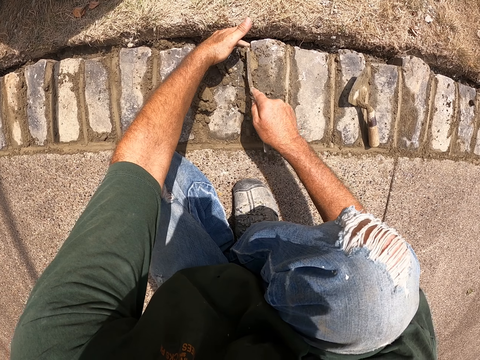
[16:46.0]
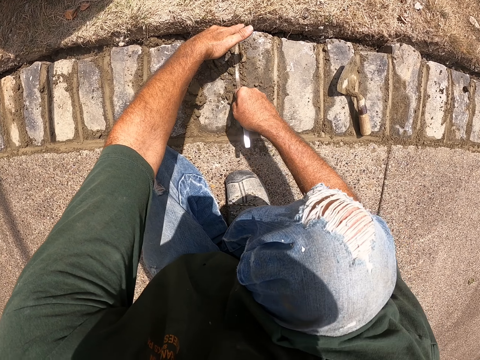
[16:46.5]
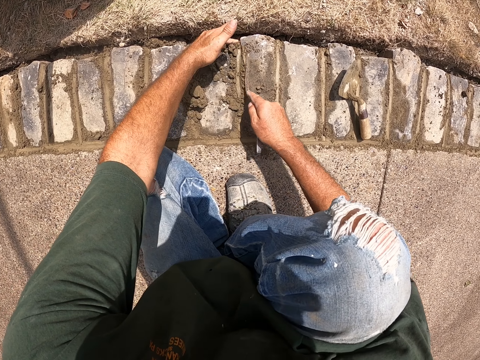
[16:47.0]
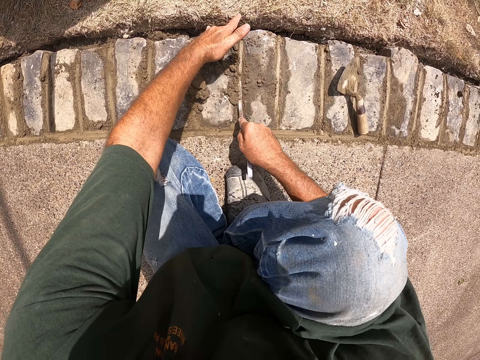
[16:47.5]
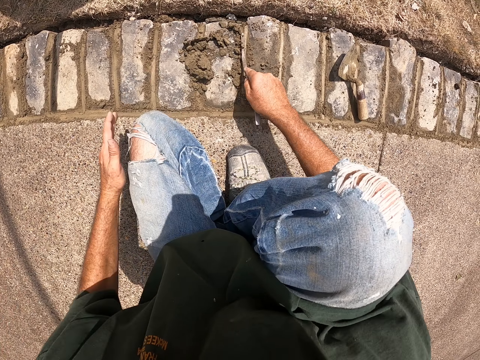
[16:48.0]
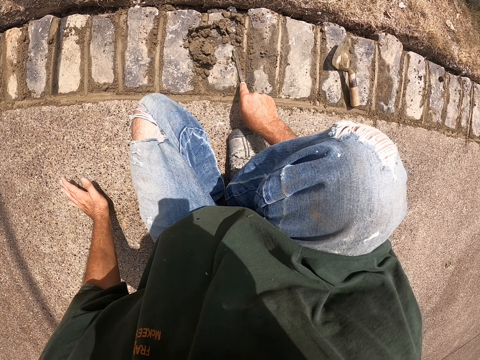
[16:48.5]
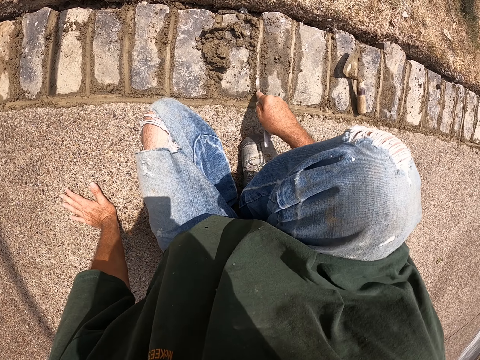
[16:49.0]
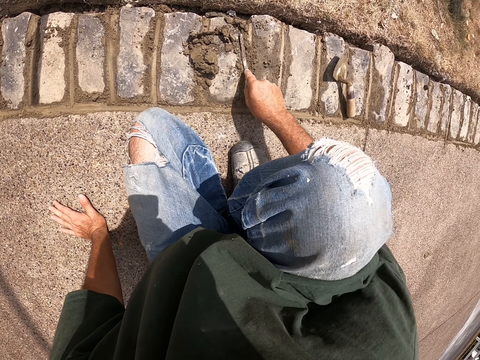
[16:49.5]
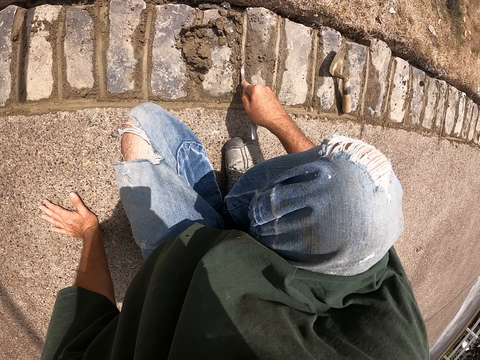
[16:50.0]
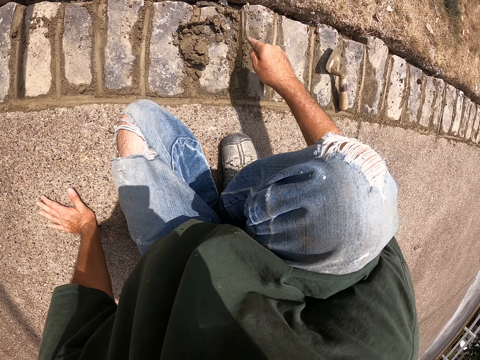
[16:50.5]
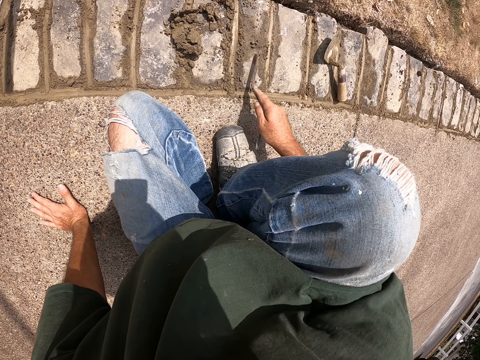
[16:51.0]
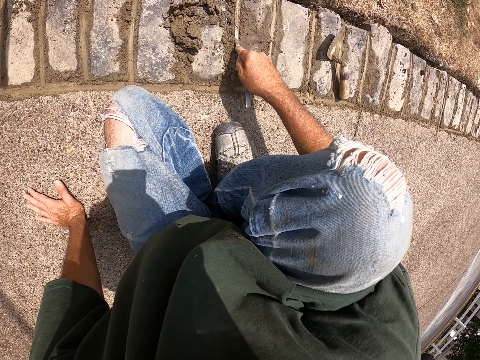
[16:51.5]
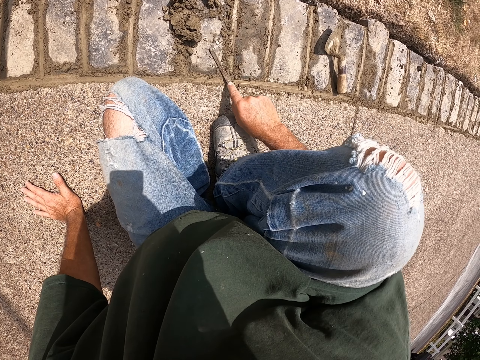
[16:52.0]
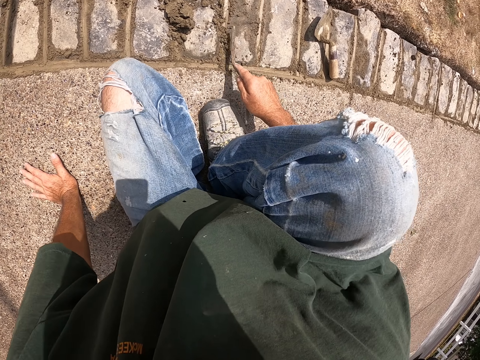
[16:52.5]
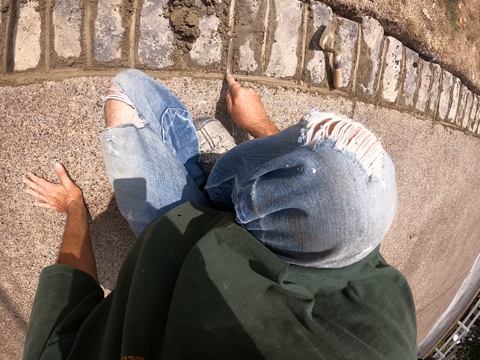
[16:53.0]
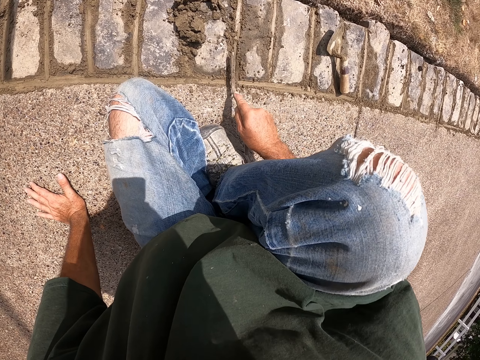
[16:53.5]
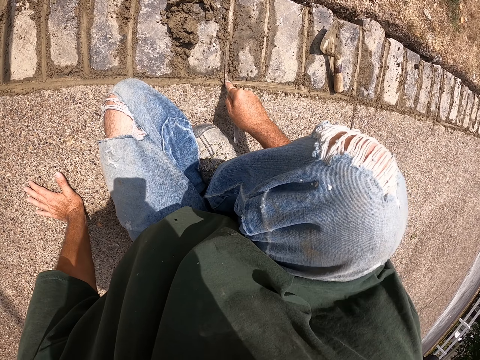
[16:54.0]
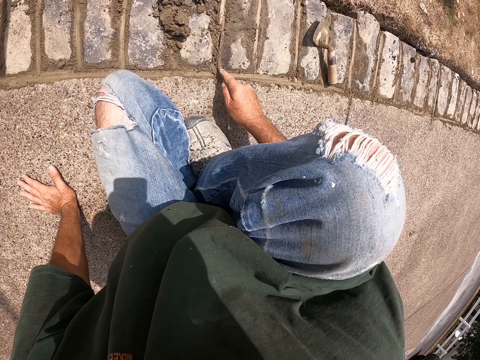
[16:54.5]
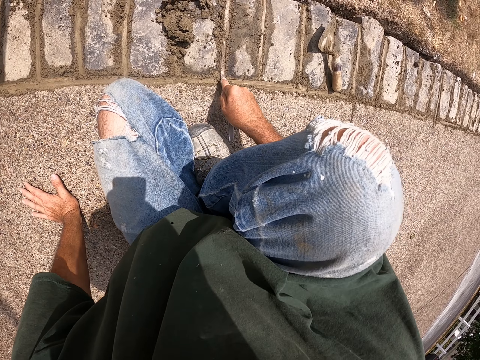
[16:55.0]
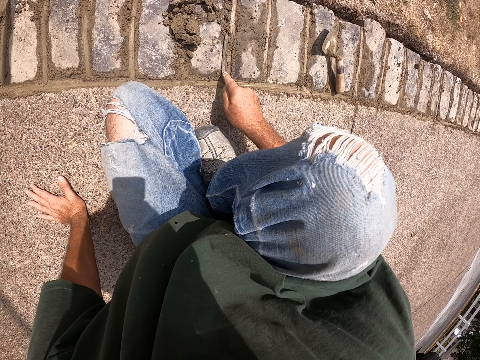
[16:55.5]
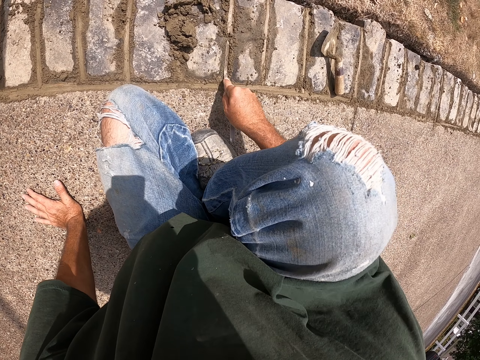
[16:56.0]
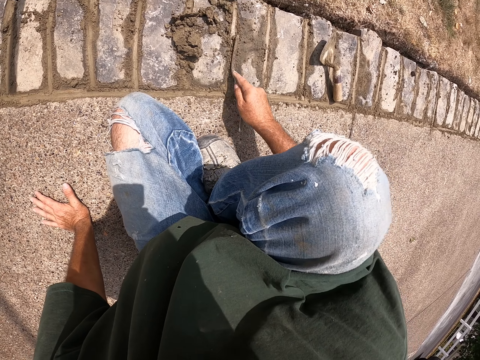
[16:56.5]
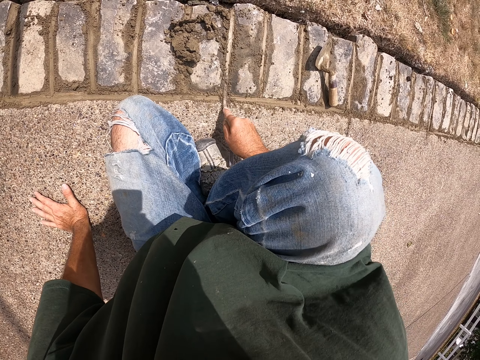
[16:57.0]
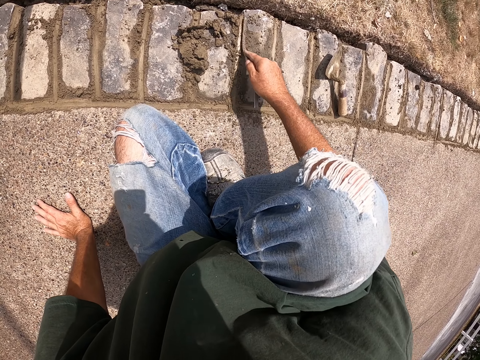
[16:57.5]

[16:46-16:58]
The camera wearer pulls his hand off the brick. He cements the bricks with a joint filler. He holds the path. He cements the bricks with the joint filler again.

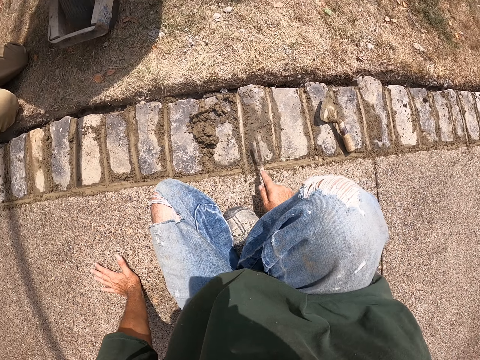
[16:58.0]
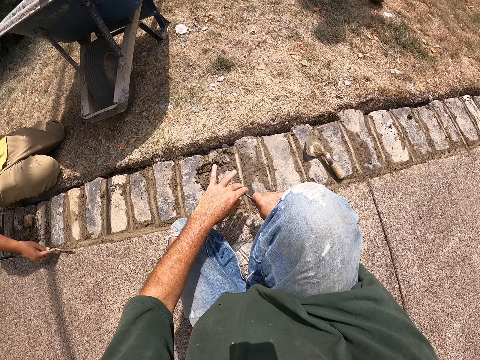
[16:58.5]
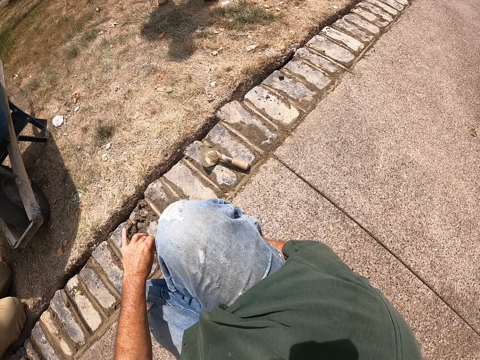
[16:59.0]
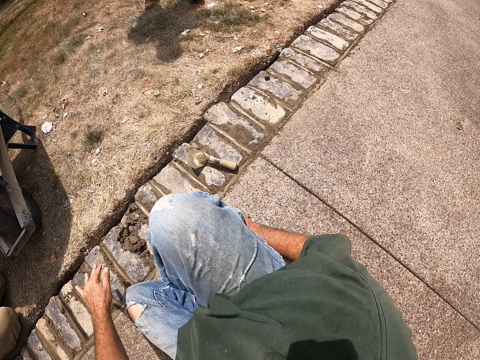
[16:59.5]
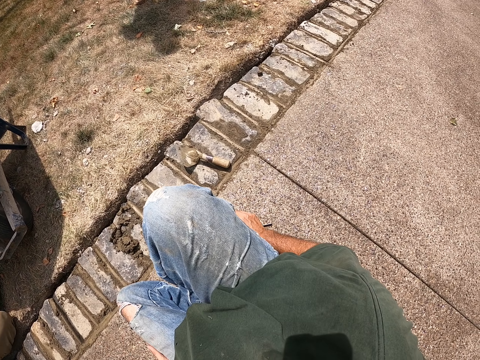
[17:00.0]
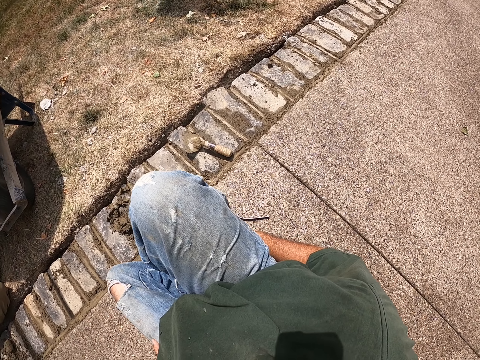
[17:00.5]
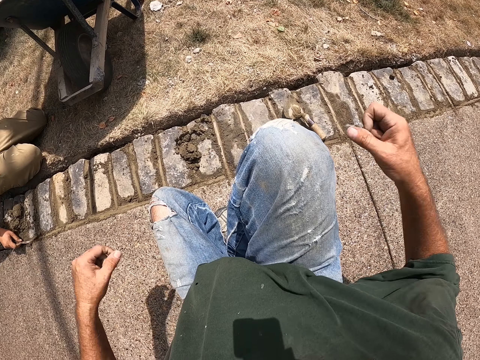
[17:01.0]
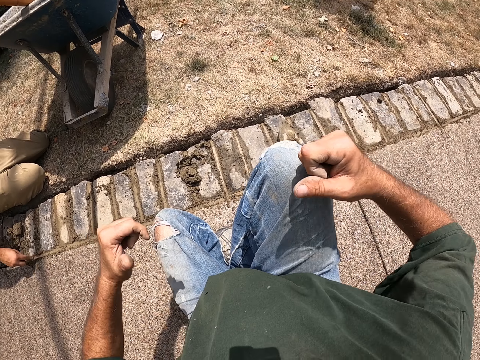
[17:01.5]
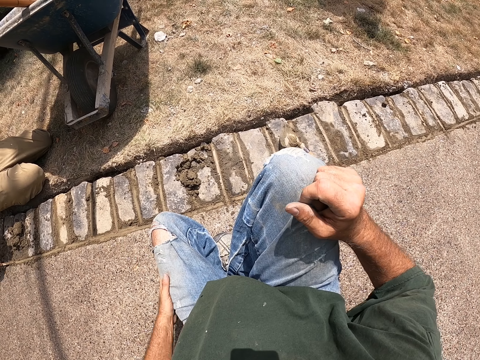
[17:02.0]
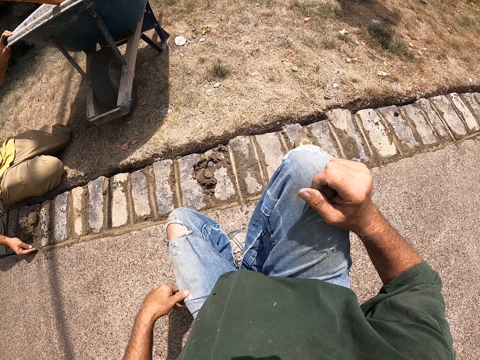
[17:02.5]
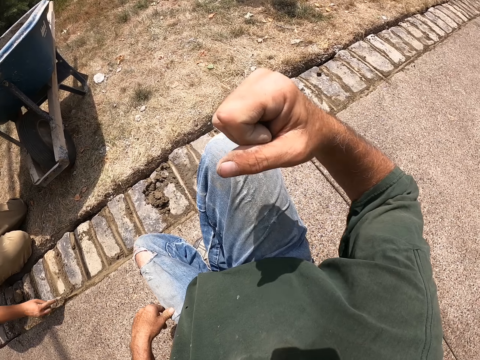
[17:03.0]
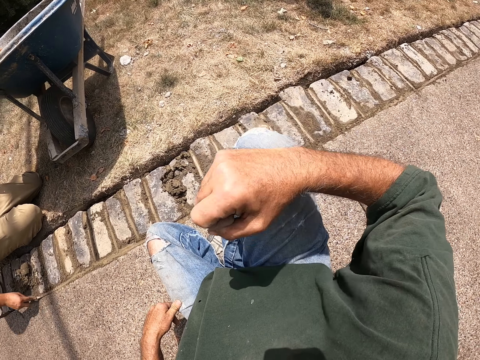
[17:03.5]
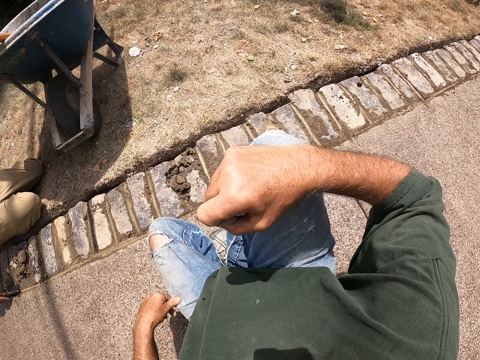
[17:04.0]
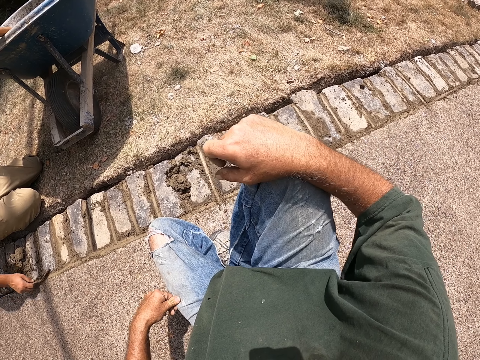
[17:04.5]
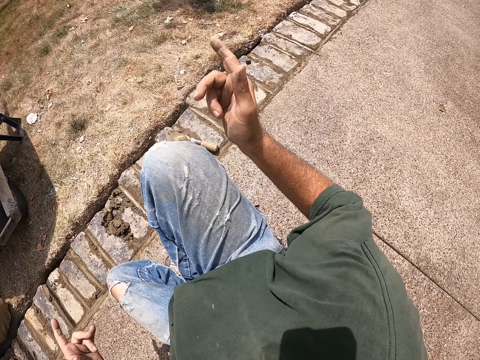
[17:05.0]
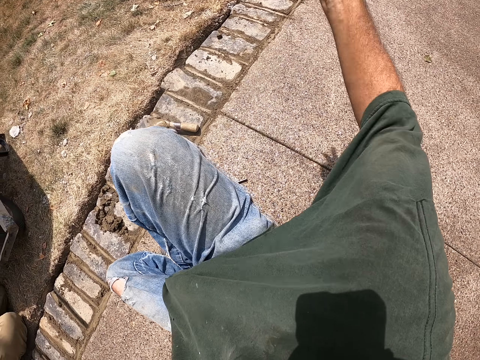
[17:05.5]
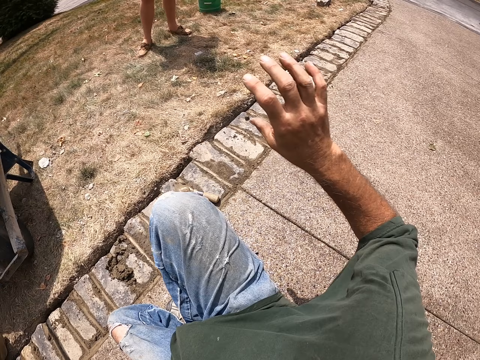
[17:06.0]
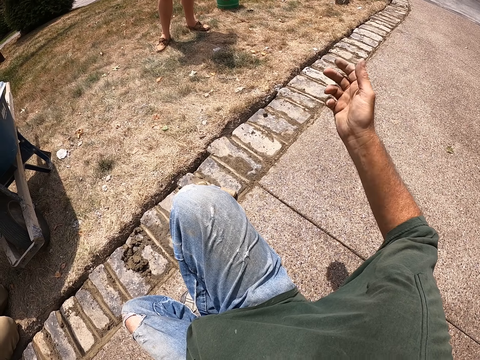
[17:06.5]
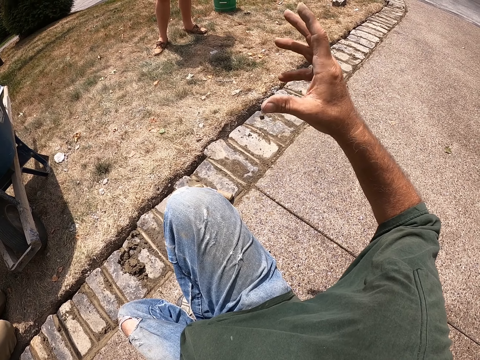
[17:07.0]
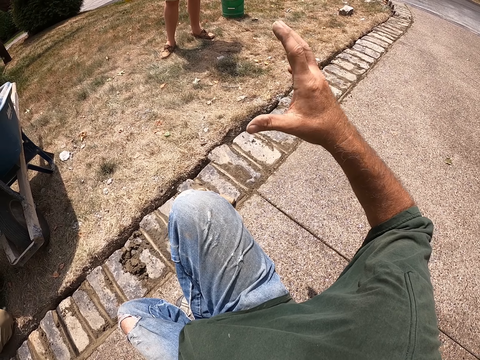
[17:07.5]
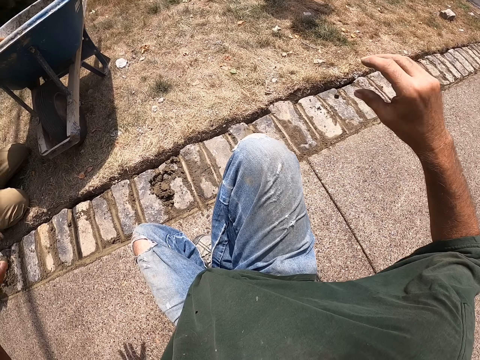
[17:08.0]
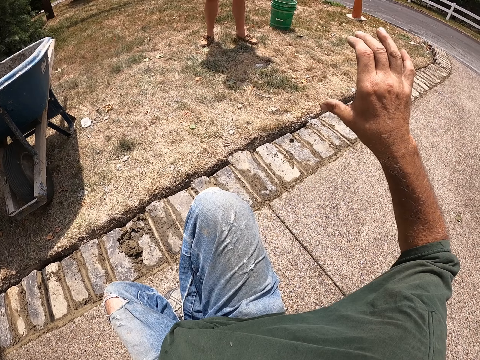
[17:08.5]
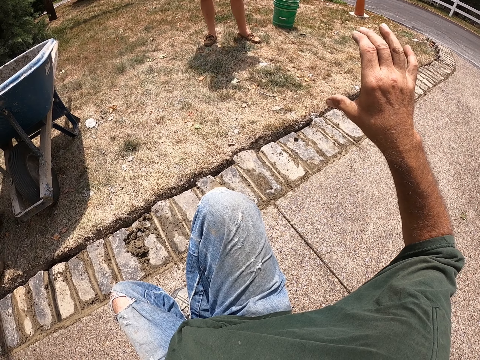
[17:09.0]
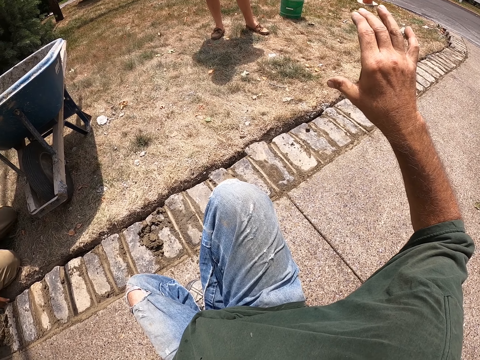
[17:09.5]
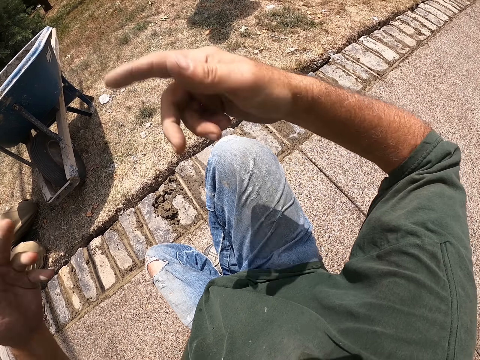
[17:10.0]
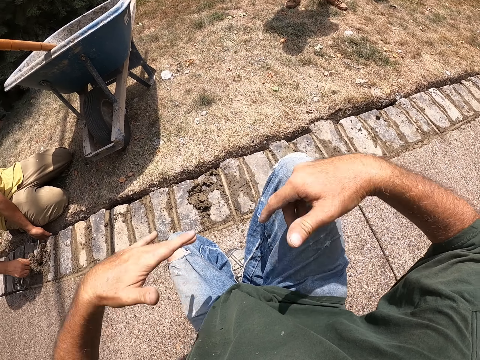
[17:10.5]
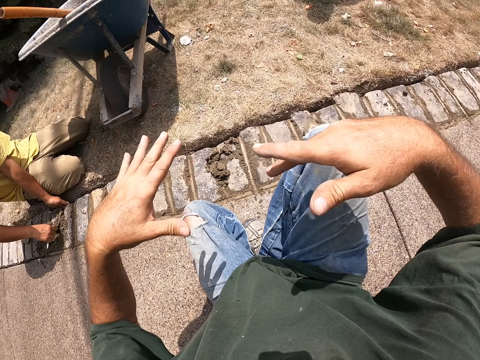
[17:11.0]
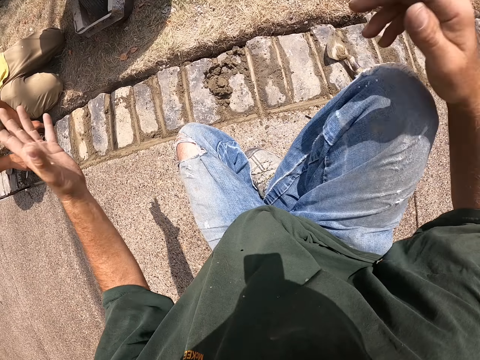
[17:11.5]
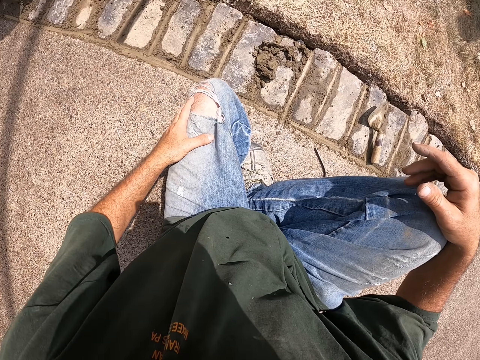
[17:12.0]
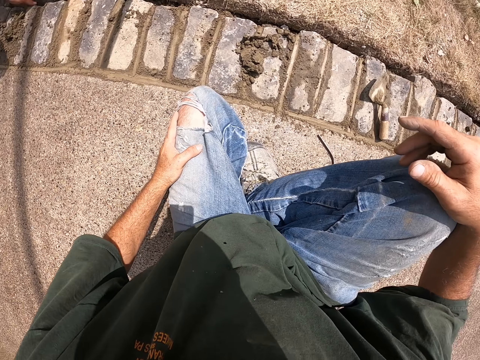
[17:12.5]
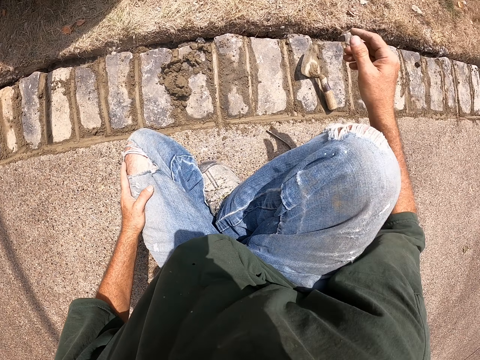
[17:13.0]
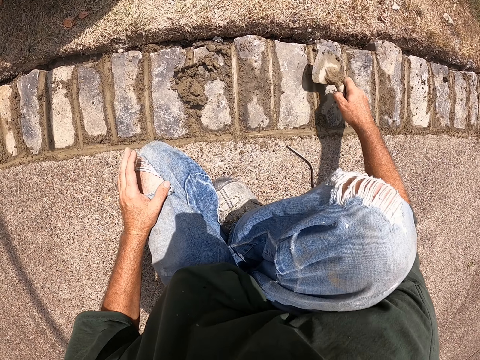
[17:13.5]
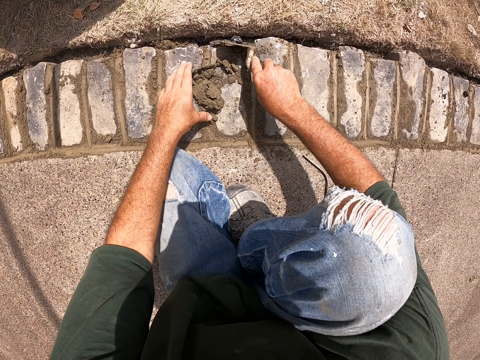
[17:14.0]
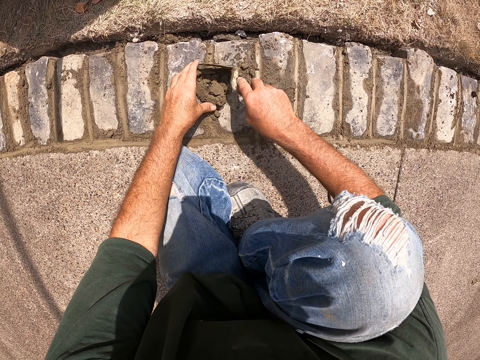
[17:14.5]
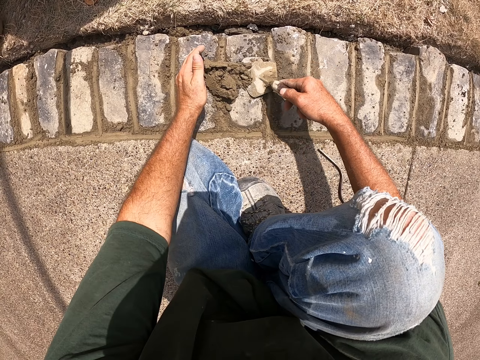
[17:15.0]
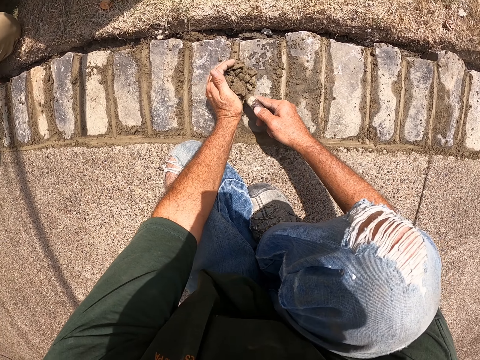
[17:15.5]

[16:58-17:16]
The camera wearer clears the joint filler with his hand. He holds the path, puts the joint filler on the path, and hits his hand against the knee. He shakes both hands. He puts his hand on the knee. A man cements bricks with a joint filler. The camera wearer hits his hand against the knee. He shakes the right hand and talks with actions. The man cements the bricks with the joint filler. The camera wearer gestures his hands. The man cements the bricks with the joint filler. The man holds the bricks. The camera wearer gestures his hands. He holds his legs with both hands. He picks up a mason trowel from the floor. He collects the cement on the bricks with the mason trowel.
